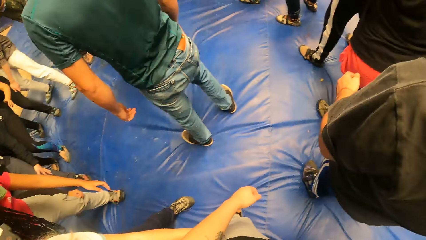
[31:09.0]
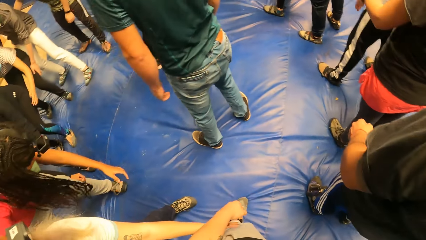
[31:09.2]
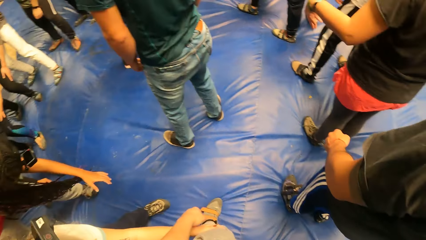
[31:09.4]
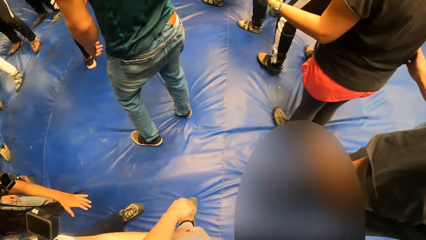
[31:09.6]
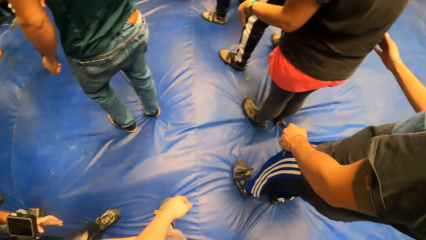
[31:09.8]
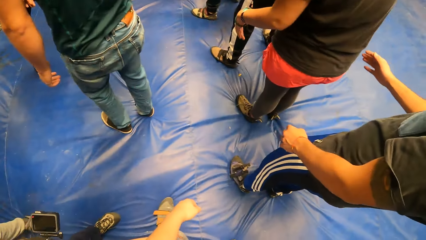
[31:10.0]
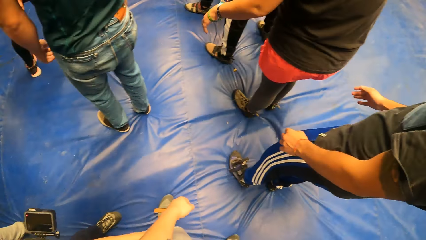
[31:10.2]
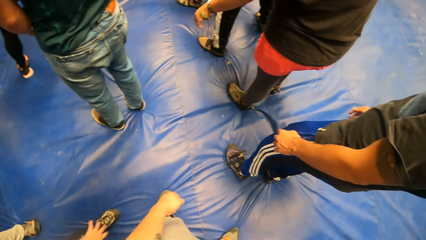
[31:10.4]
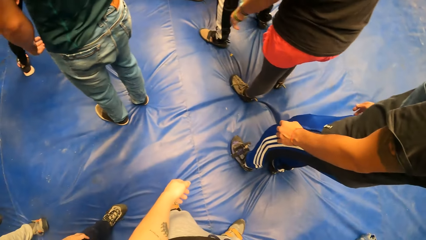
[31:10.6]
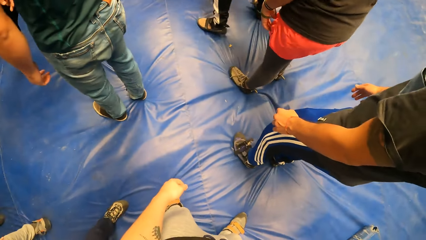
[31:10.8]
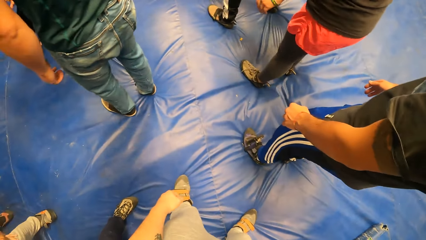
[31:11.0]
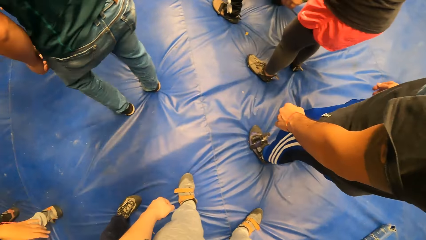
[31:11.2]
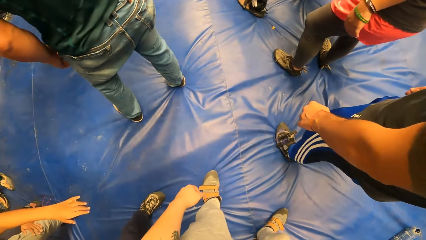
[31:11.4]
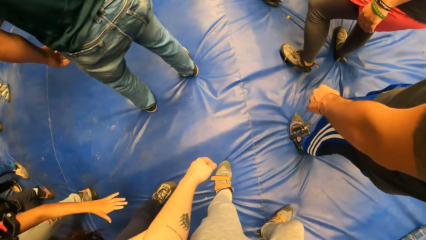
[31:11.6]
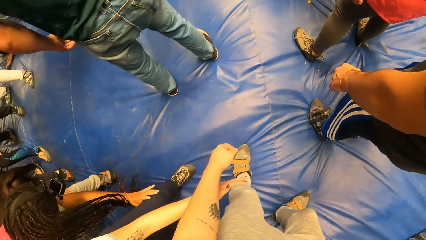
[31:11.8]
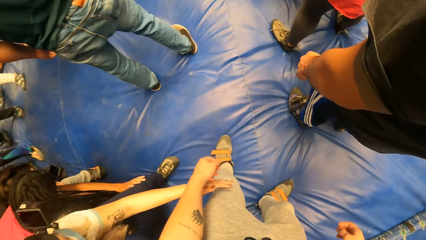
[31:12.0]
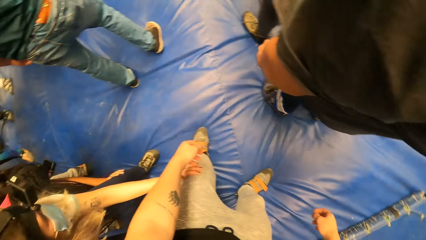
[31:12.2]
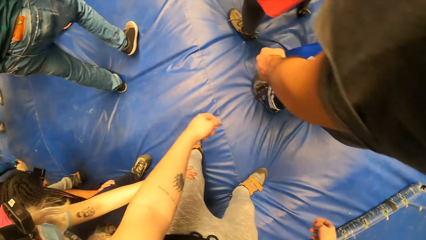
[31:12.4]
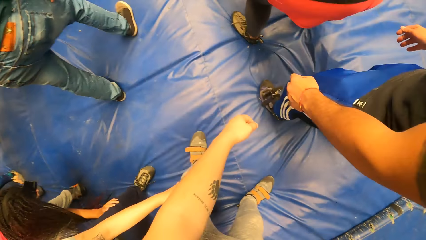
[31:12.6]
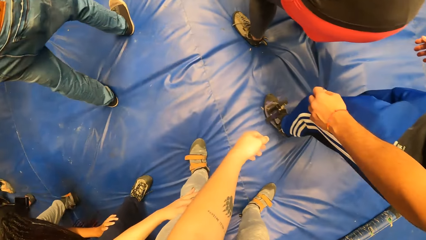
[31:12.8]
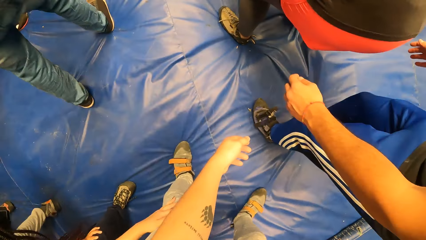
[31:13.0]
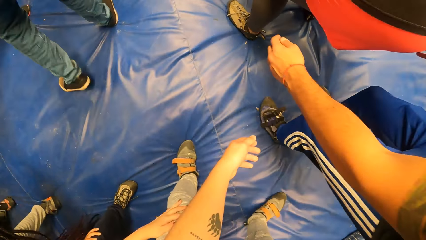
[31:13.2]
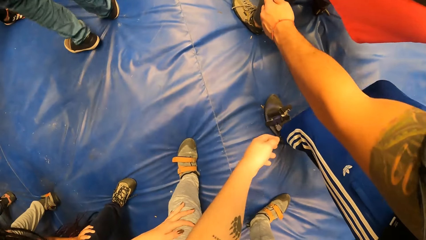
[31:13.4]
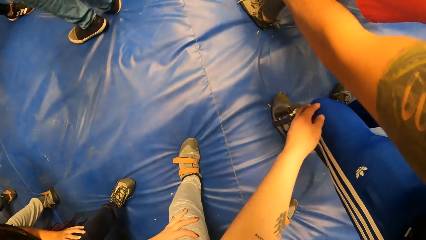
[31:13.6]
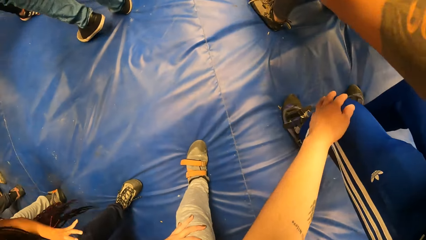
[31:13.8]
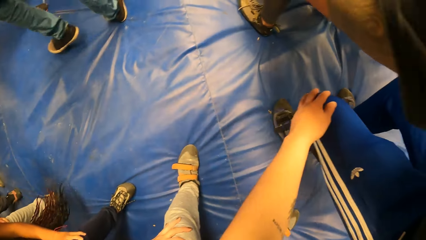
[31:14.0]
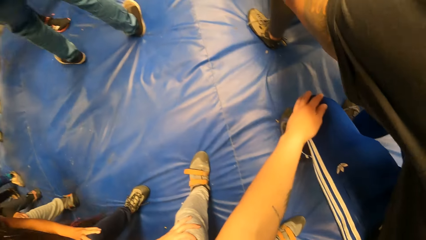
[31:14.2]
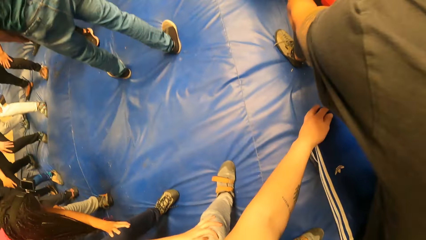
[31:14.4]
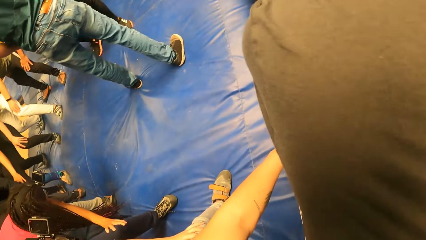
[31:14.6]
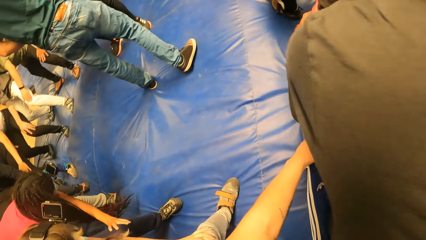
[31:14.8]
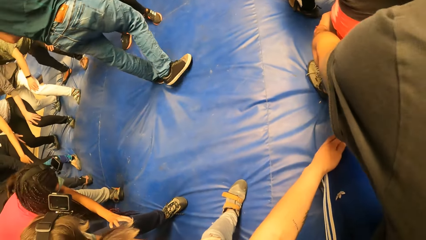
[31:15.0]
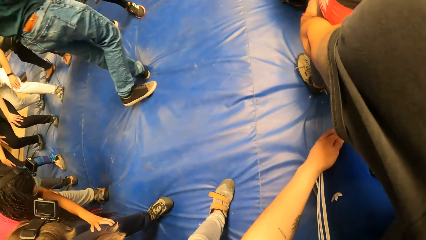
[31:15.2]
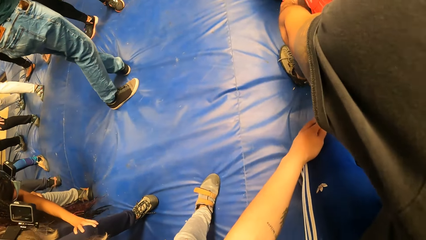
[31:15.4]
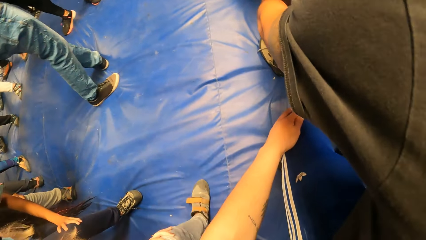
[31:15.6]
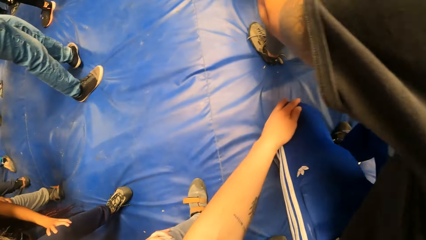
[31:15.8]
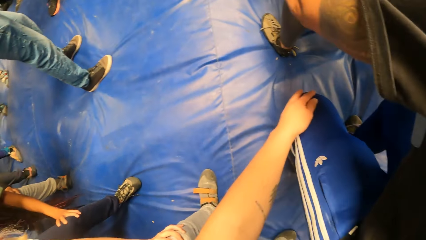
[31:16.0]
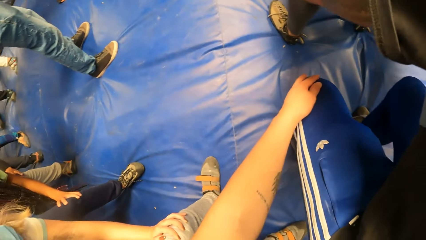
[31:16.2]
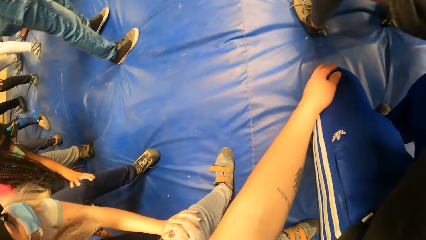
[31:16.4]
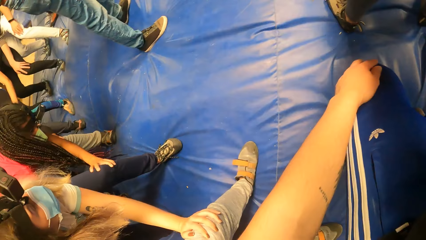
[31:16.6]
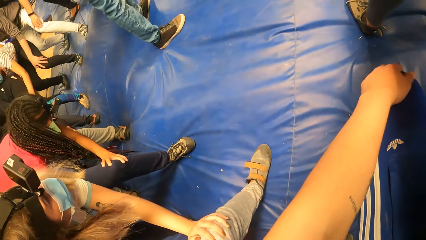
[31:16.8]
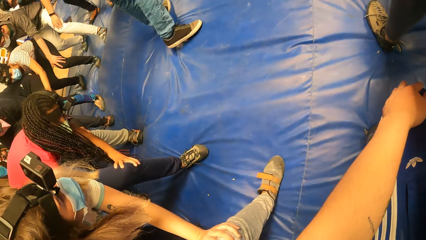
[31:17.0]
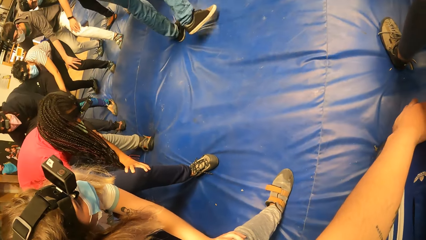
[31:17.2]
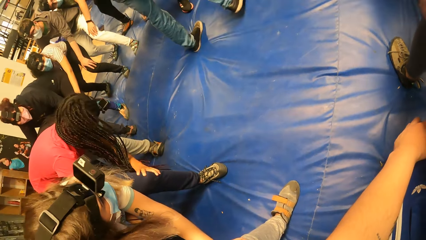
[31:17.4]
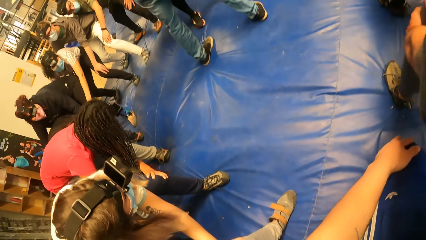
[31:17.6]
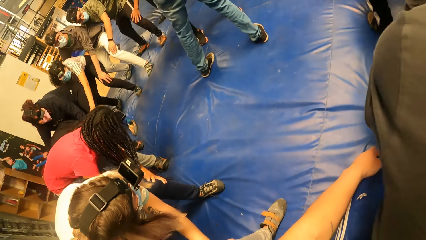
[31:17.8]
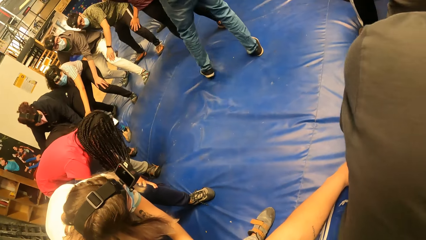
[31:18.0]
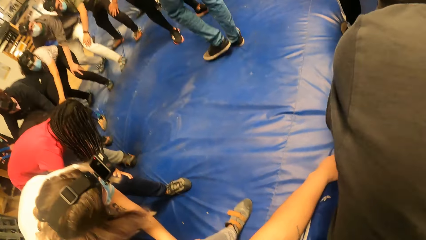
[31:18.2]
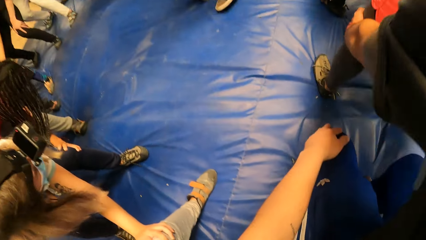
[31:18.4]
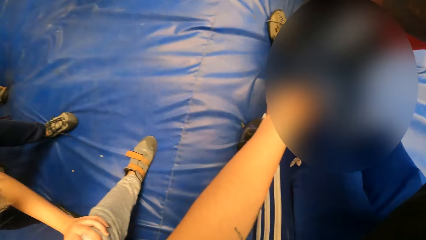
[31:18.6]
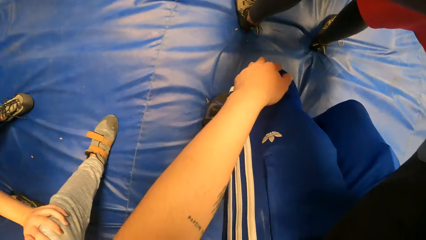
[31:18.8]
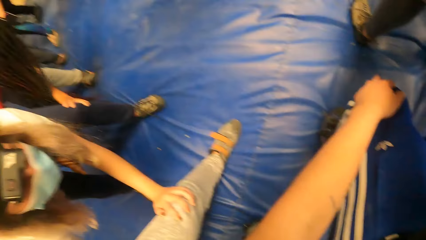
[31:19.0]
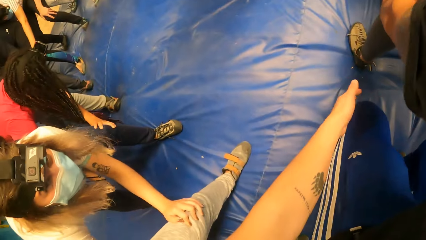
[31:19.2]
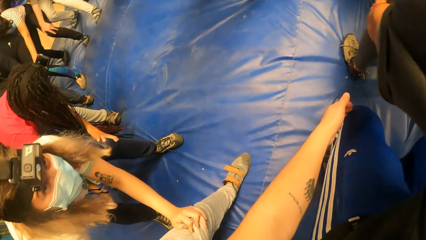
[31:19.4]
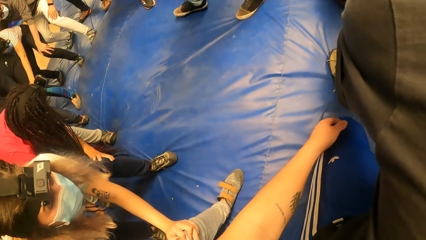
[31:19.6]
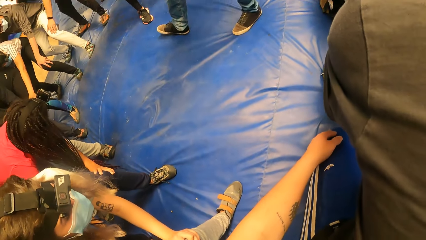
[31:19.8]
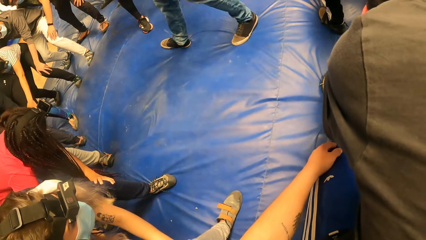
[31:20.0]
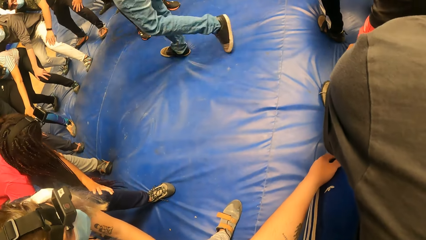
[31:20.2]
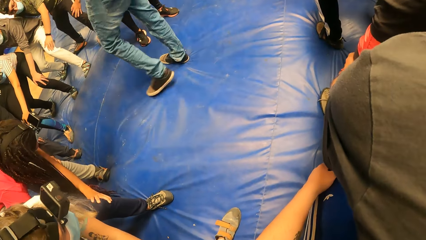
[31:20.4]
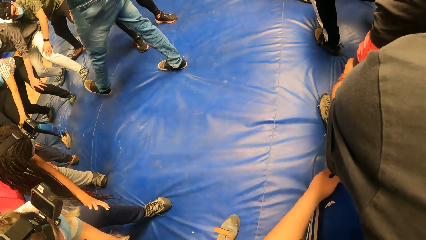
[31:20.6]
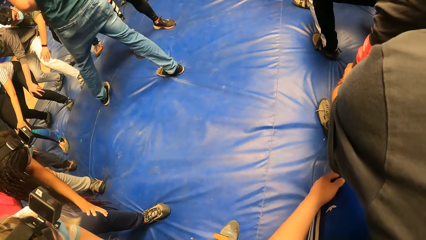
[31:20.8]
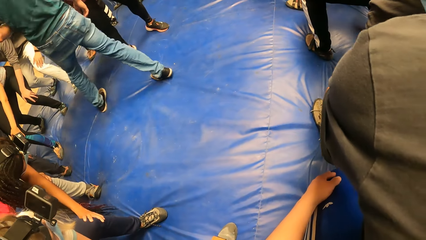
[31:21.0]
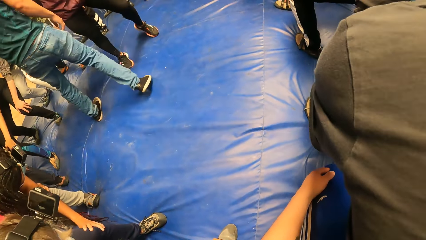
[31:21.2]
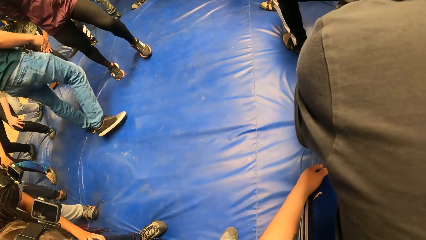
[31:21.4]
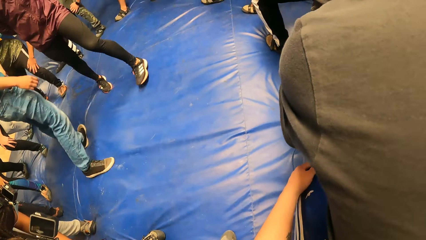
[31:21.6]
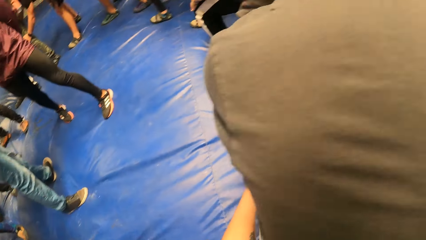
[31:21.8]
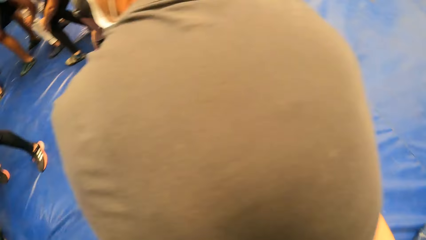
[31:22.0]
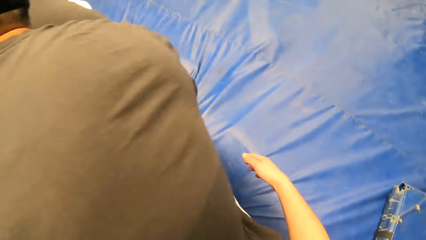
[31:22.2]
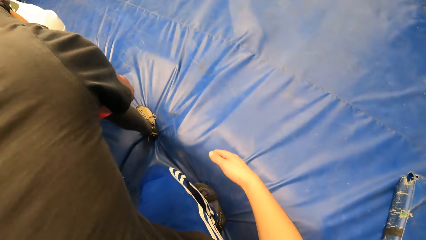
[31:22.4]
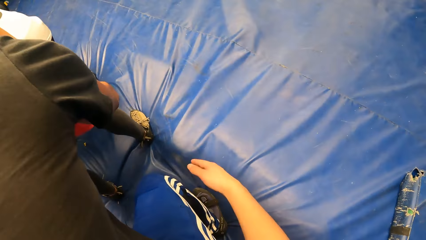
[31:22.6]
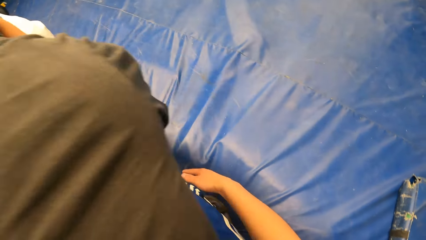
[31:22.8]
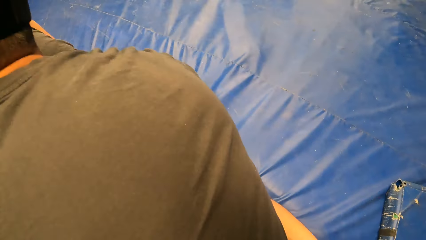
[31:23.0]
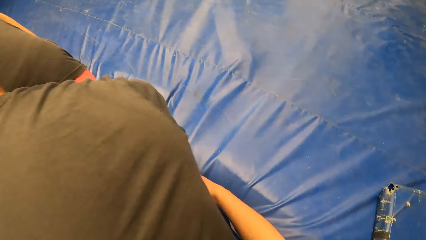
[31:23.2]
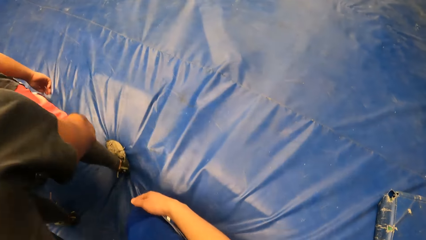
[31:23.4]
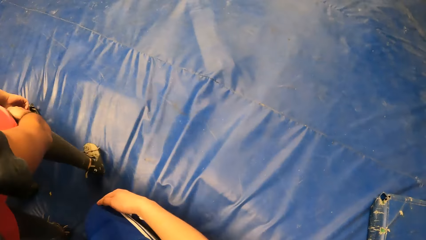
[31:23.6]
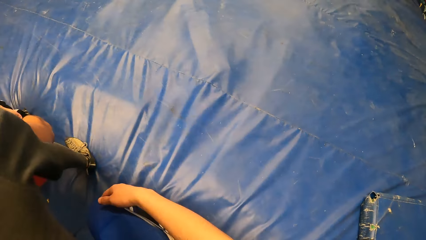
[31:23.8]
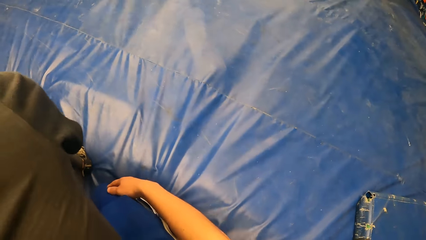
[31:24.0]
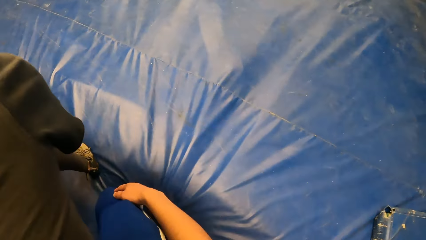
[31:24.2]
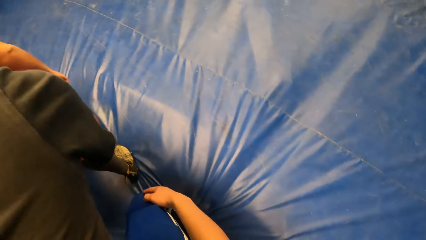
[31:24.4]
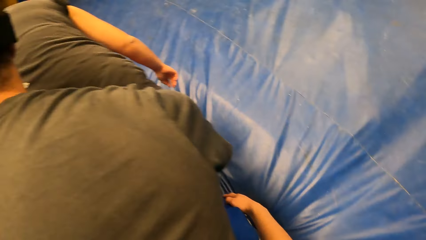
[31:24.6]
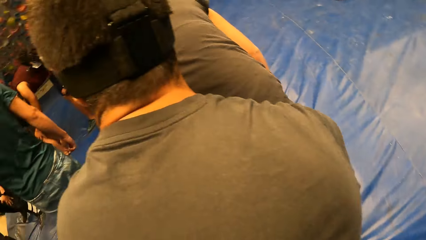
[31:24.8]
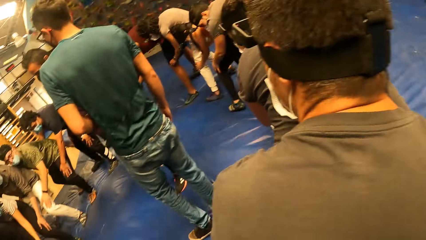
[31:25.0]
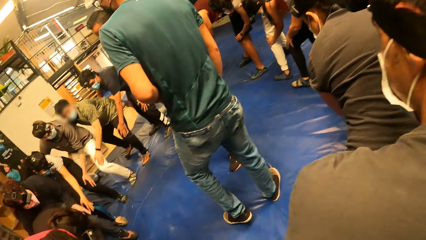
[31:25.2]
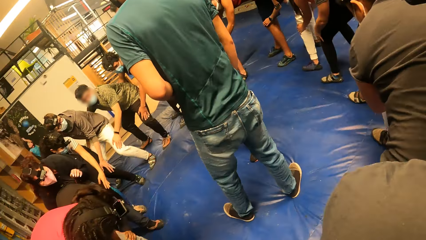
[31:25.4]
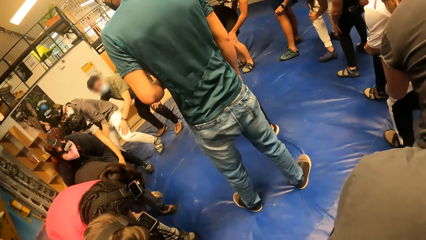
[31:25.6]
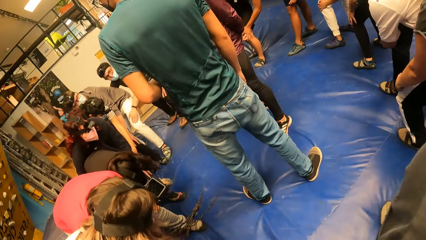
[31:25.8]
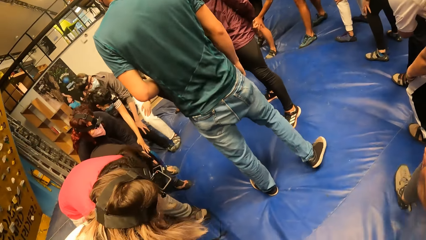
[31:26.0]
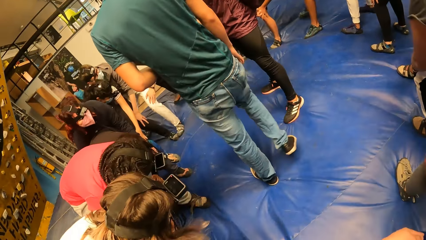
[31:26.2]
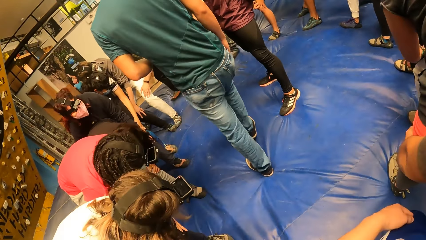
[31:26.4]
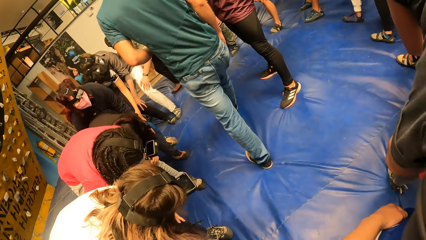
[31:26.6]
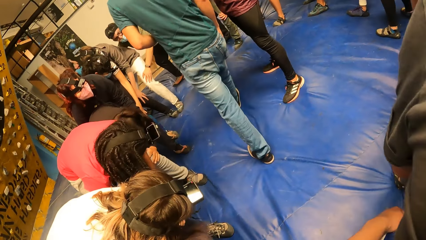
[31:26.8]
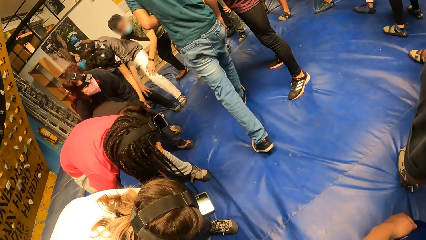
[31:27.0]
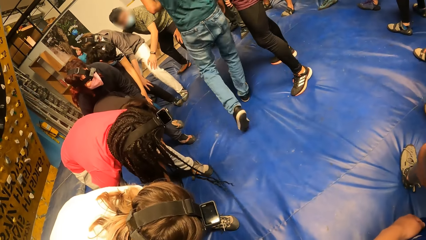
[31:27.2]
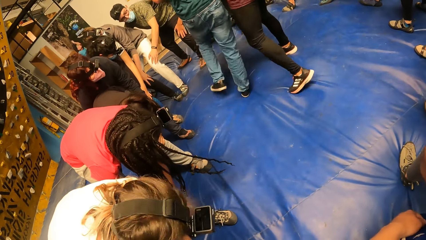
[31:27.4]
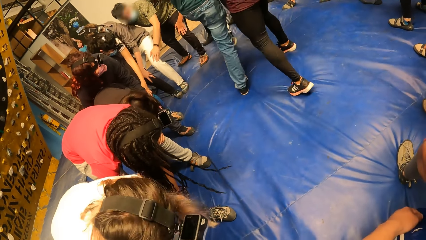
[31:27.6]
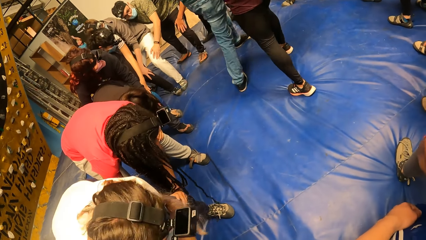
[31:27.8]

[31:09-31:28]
The camera wearer turns around the room. They bend along the line and hold a man on the knee. Another man walks around the room. The camera wearer looks aside the line. They hold the first man on the knee. They walk along the line.
